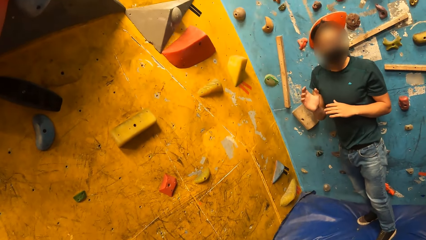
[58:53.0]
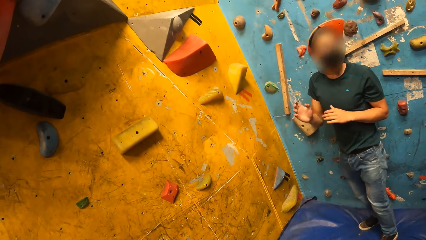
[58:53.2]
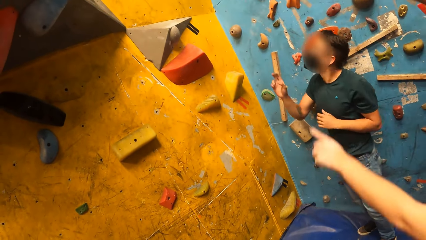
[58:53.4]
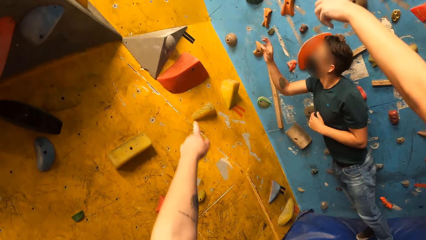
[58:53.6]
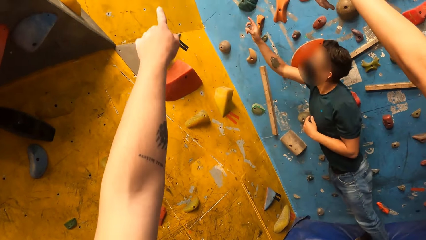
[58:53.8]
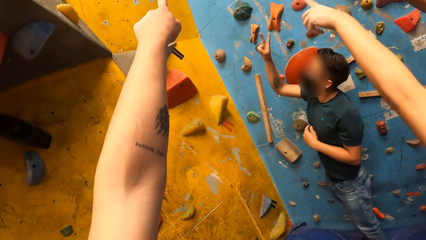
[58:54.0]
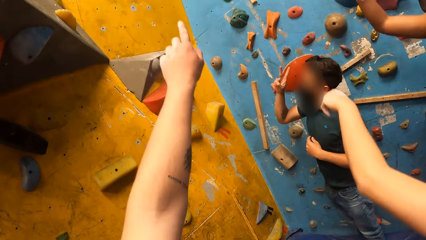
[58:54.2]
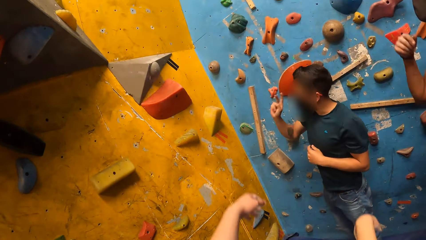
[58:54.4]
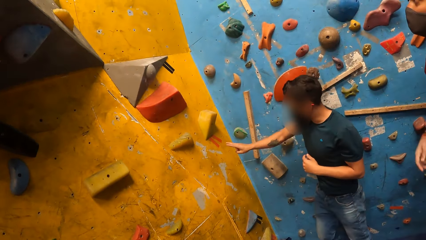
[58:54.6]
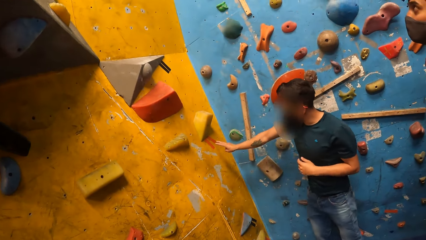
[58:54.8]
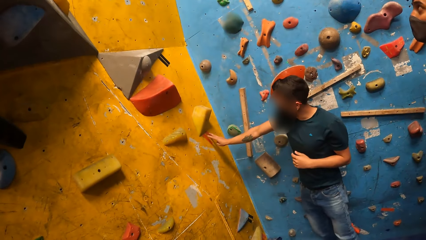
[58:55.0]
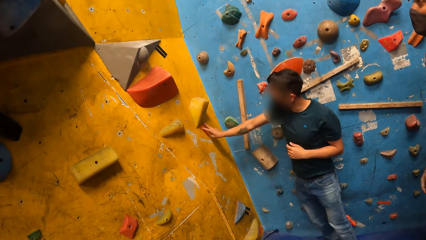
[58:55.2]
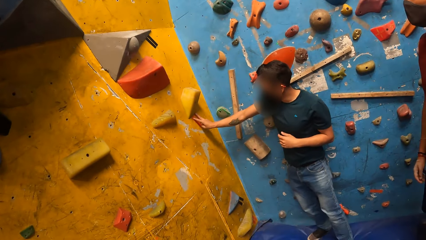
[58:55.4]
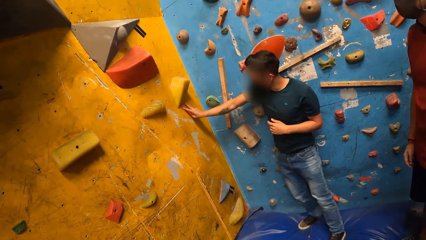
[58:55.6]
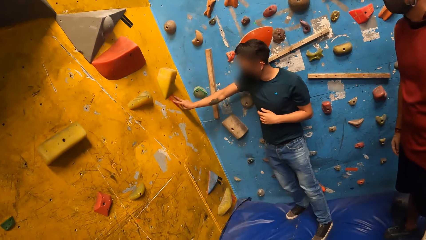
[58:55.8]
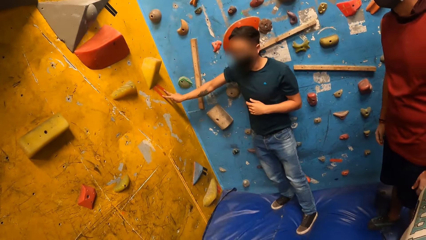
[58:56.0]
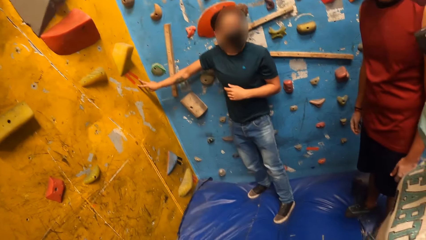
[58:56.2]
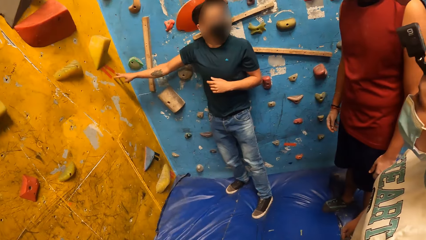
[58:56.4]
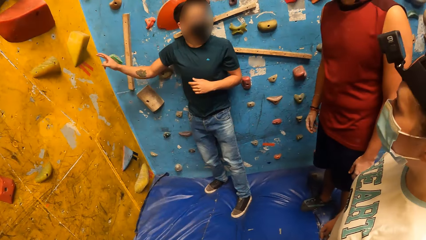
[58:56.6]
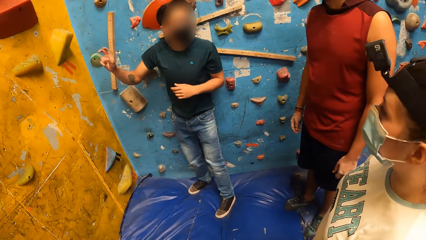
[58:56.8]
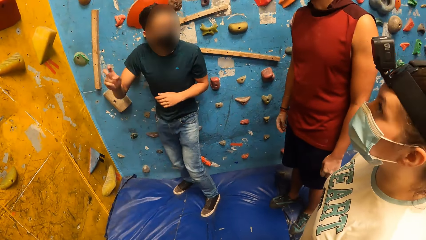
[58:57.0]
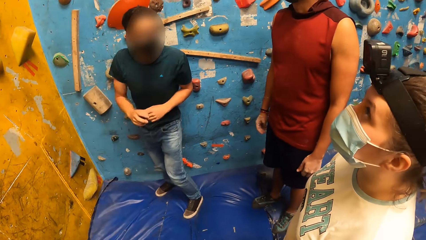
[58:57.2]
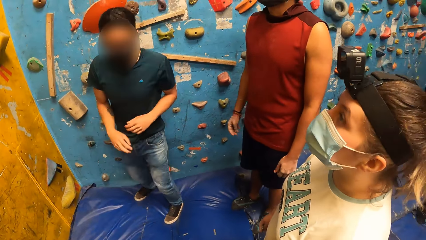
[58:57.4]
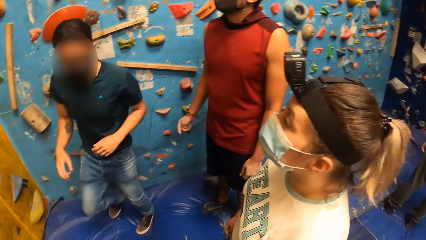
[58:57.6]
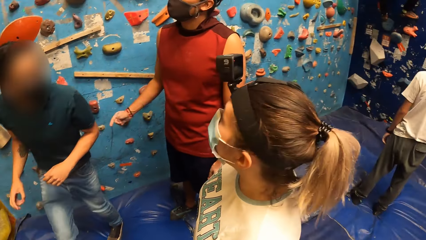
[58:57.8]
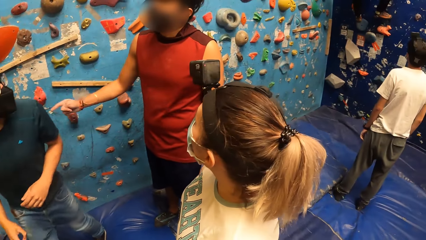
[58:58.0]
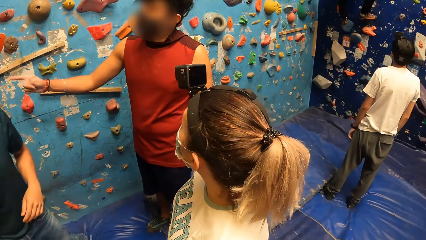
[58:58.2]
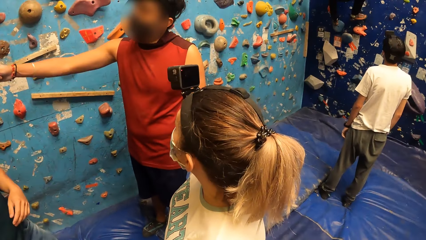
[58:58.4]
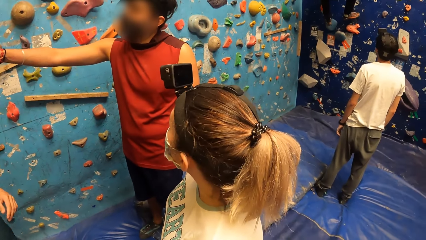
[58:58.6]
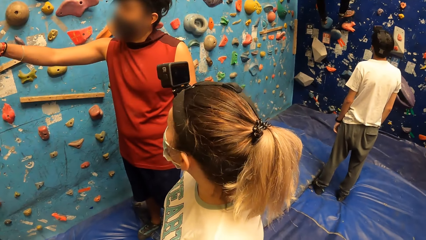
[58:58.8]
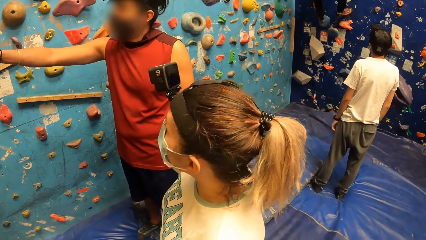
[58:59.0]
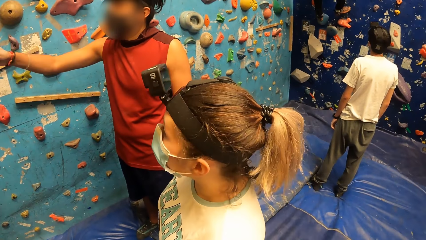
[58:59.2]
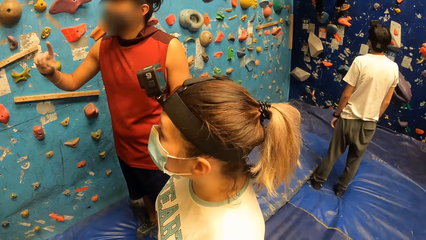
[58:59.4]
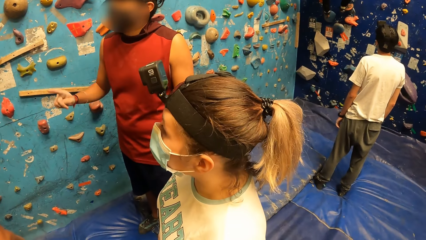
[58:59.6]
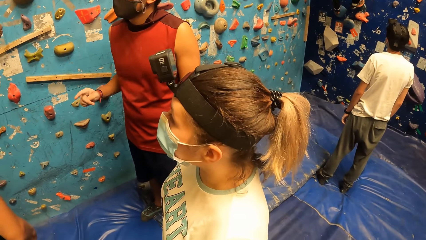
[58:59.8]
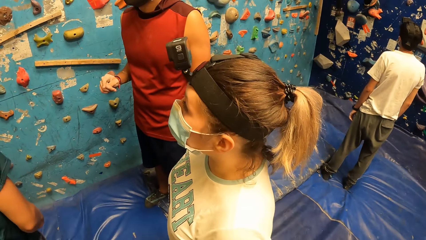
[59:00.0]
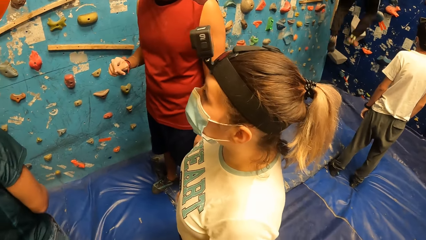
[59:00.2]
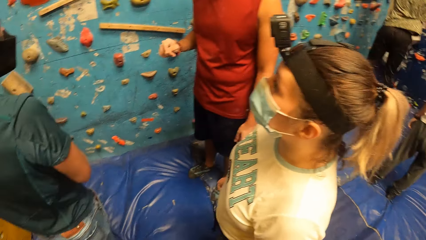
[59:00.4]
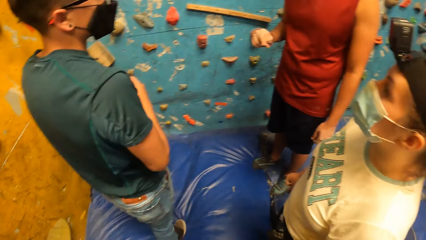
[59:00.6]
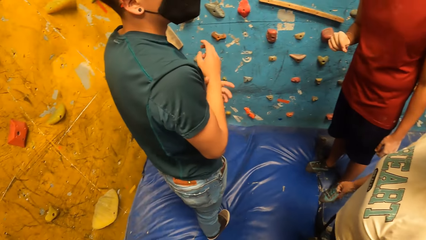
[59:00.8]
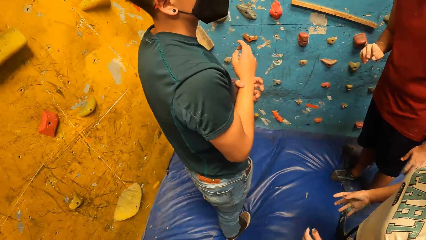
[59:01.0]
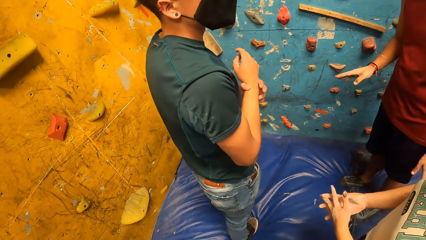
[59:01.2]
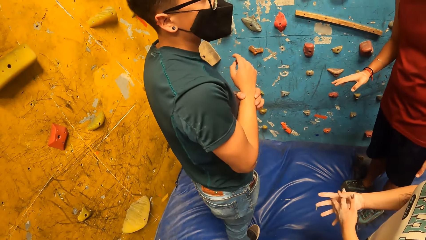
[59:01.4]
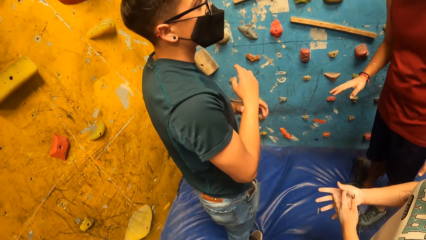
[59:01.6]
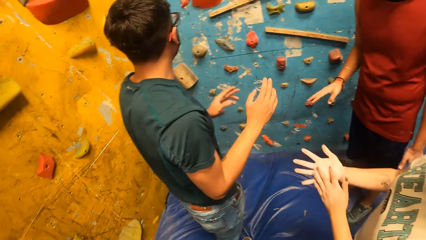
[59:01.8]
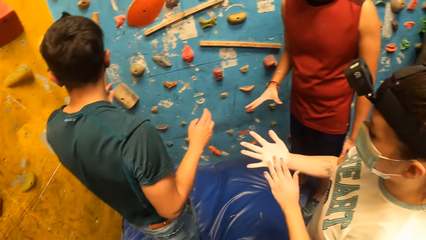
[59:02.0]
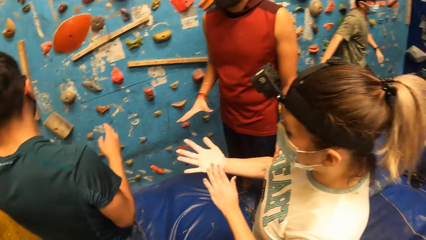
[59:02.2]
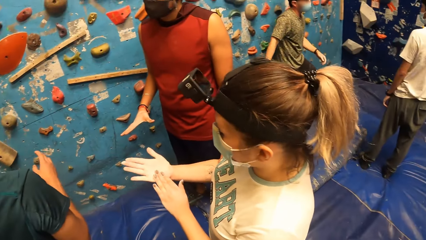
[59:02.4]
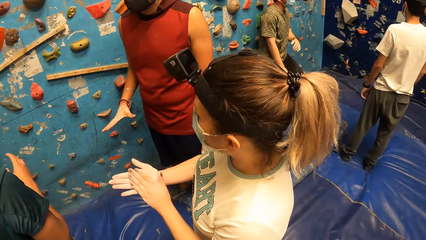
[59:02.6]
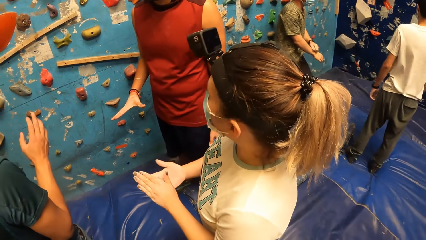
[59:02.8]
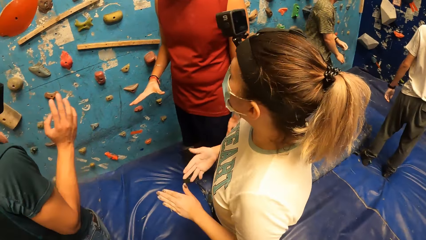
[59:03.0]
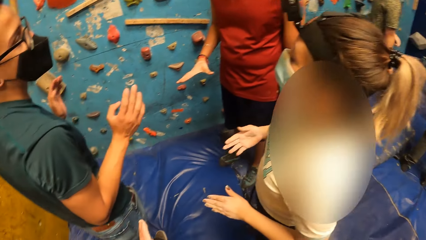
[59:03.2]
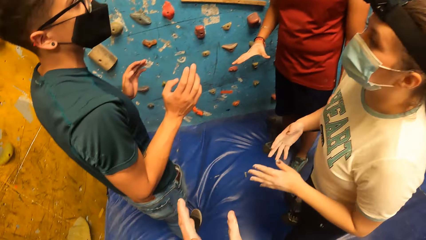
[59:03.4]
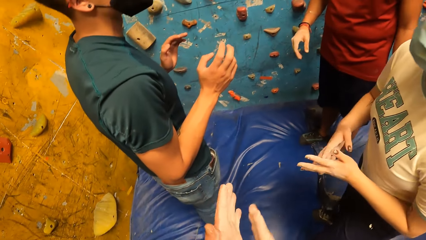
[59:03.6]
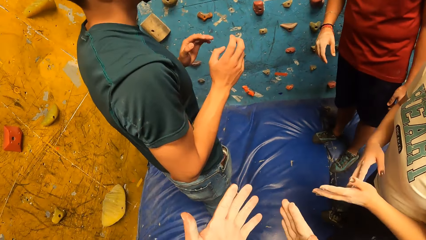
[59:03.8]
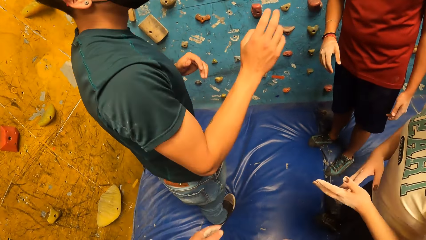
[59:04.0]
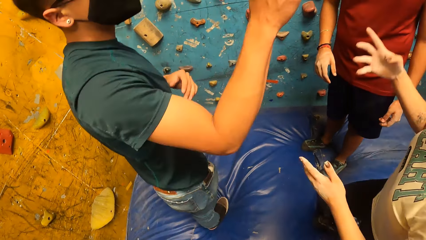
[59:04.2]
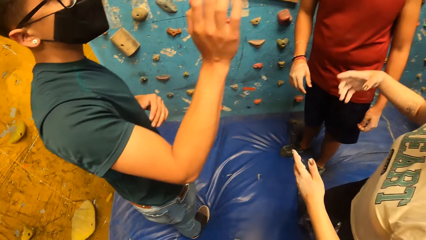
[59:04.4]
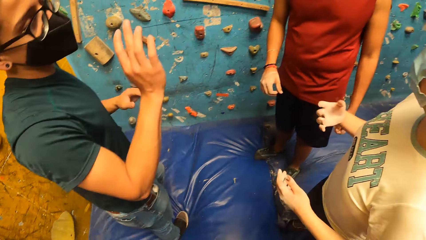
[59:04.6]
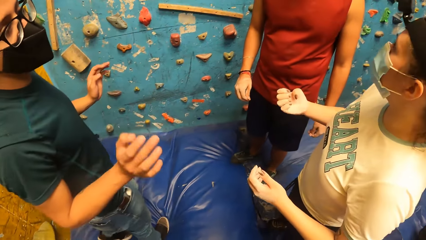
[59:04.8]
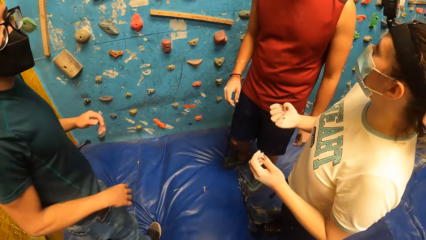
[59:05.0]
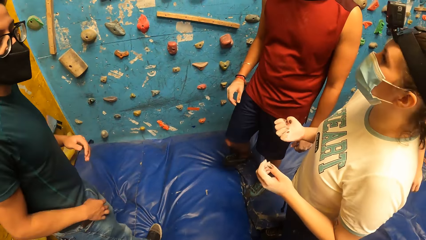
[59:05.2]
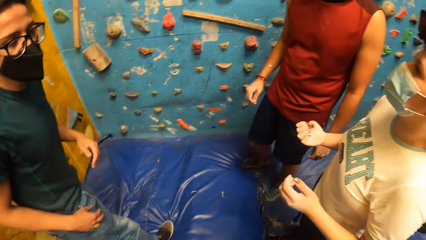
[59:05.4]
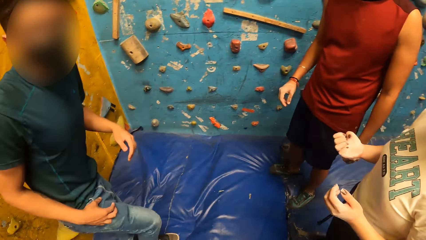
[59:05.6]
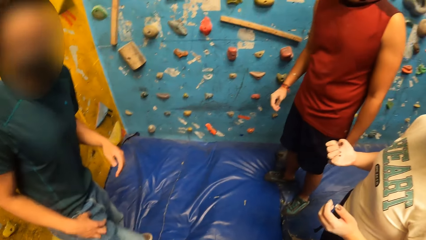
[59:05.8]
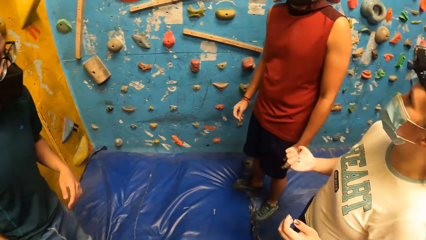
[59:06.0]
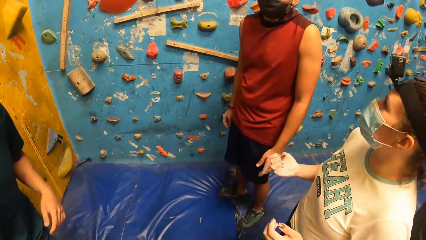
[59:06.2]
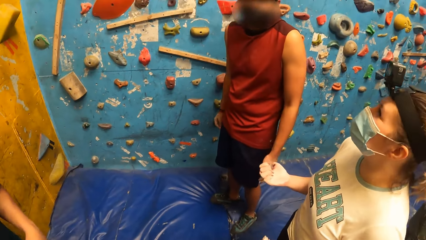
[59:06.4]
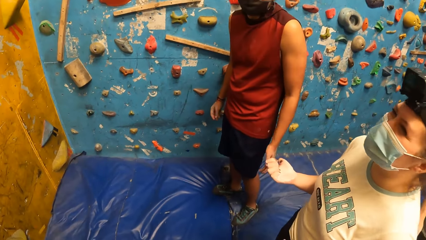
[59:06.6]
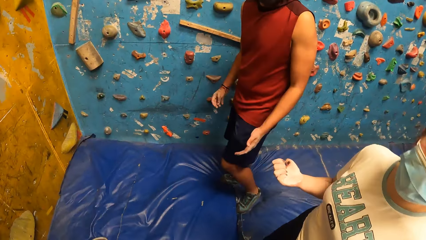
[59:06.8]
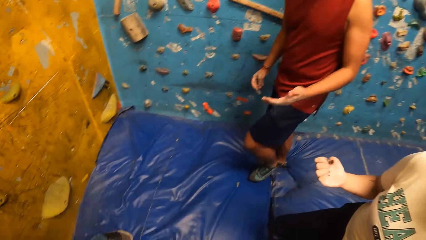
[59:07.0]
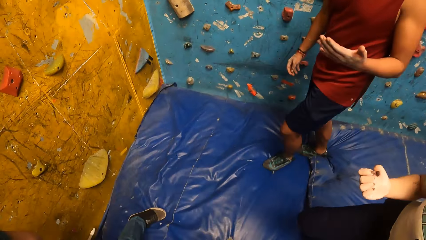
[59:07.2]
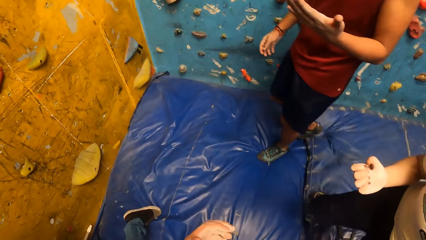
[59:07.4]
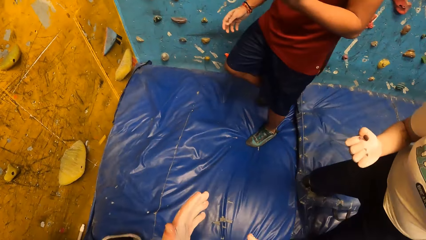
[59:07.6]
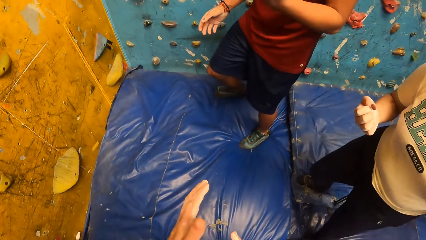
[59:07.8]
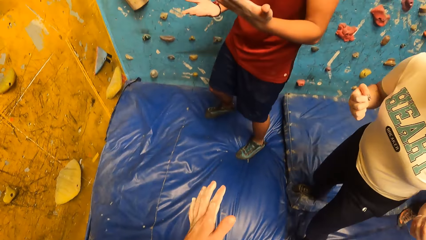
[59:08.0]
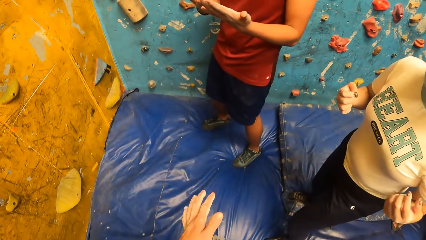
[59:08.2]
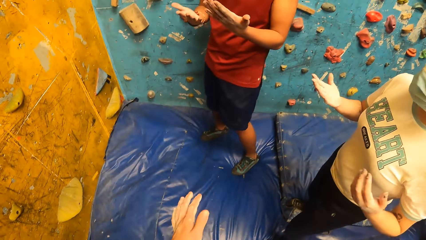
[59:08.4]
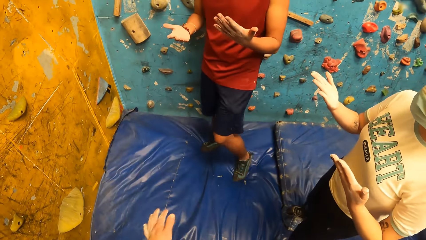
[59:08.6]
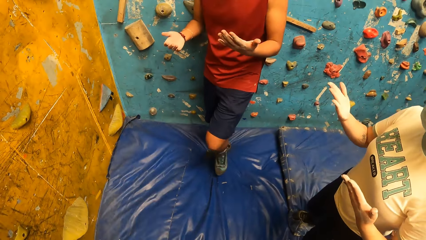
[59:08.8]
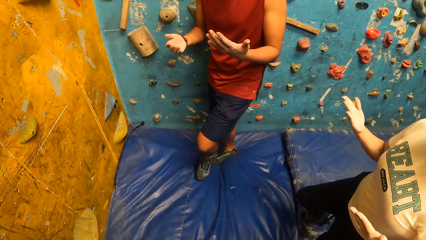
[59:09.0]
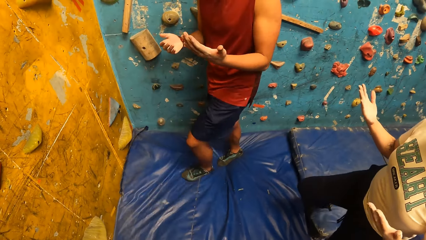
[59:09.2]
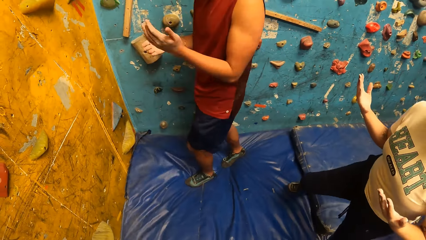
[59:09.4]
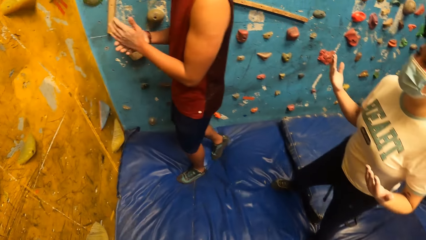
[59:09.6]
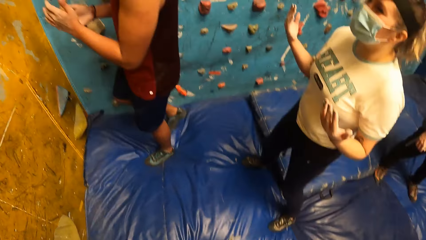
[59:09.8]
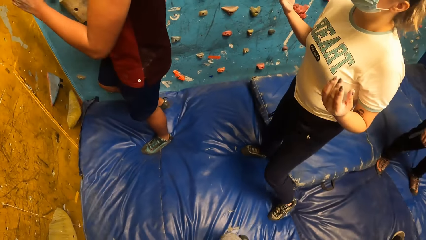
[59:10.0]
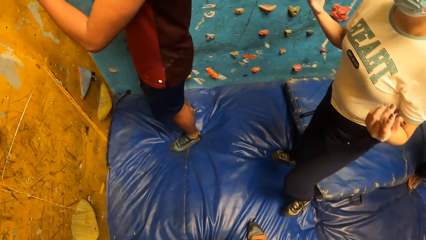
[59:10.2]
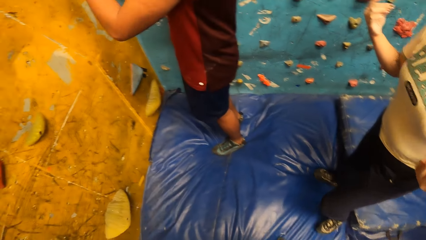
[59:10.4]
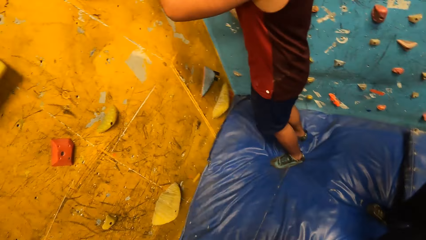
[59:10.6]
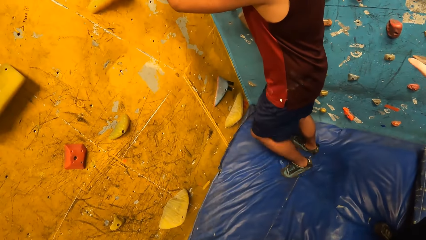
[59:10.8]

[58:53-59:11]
A man converses with a lady, the camera wearer and another man. The lady points on the wall. The camera wearer points on the wall. The first man points up on the wall, holds the wall, lifts the hand from the wall and walks along the wall. The other man points on the floor and points at the indoor rock. The first man converses with the other man. The lady wipes her hands. The camera wearer wipes her hands. The first man interacts with the other man. The lady gestures and converses with the first man. The other man stares at his hand on the way towards the wall.
